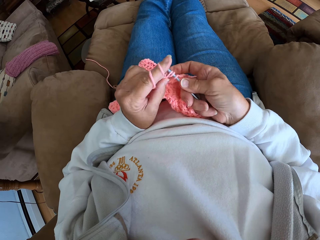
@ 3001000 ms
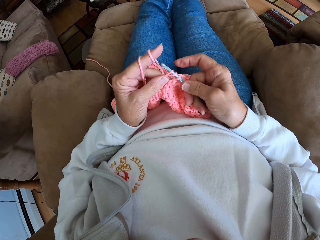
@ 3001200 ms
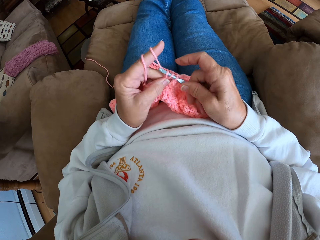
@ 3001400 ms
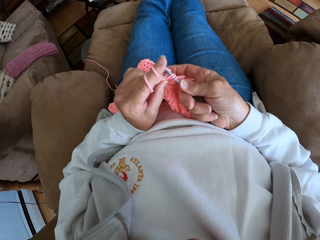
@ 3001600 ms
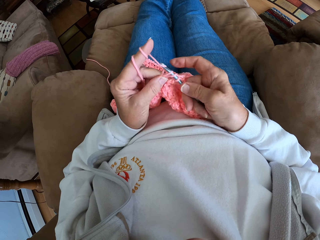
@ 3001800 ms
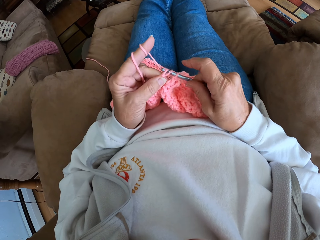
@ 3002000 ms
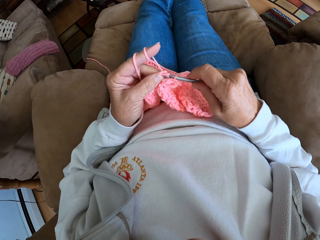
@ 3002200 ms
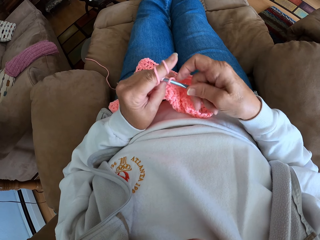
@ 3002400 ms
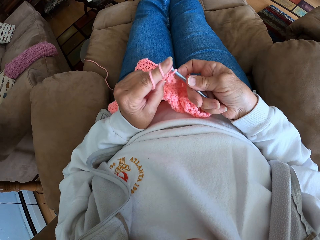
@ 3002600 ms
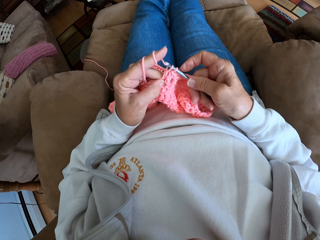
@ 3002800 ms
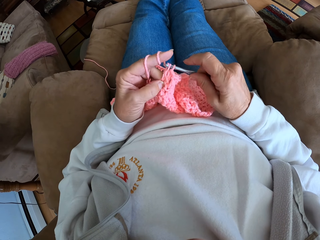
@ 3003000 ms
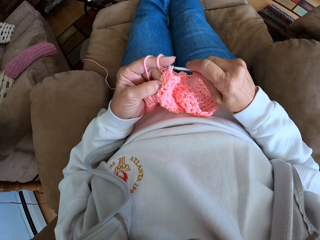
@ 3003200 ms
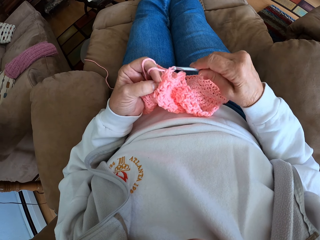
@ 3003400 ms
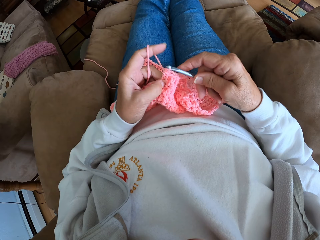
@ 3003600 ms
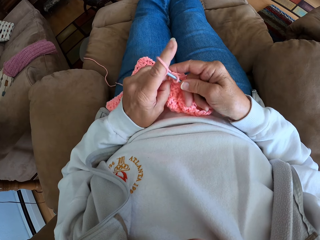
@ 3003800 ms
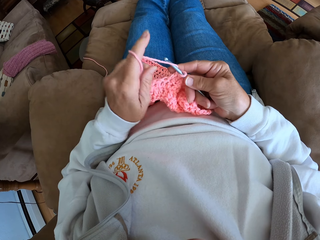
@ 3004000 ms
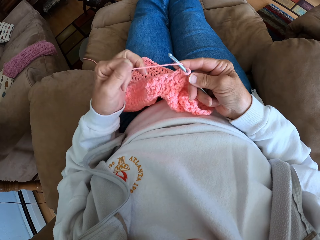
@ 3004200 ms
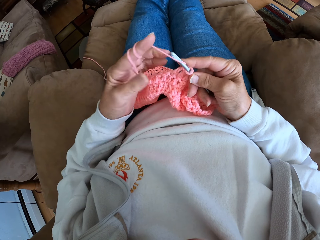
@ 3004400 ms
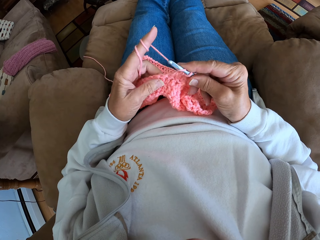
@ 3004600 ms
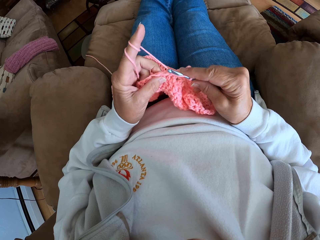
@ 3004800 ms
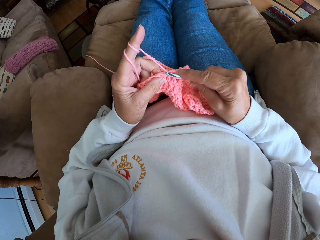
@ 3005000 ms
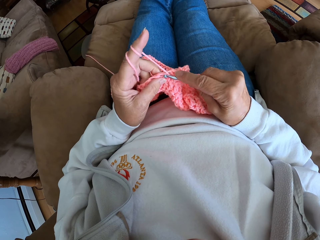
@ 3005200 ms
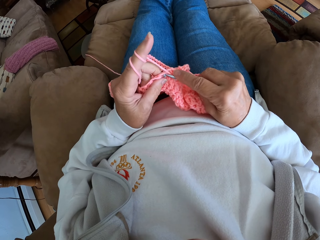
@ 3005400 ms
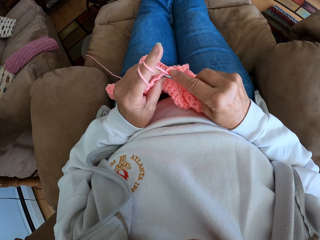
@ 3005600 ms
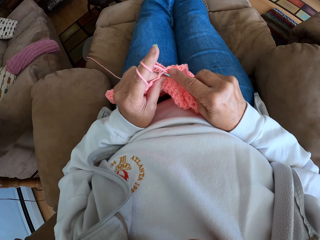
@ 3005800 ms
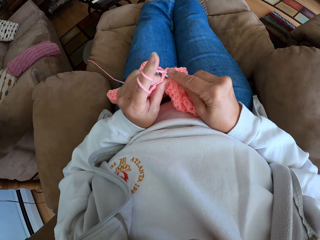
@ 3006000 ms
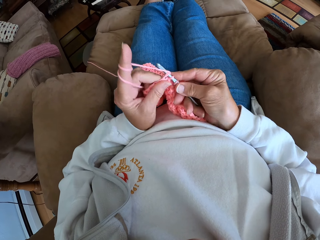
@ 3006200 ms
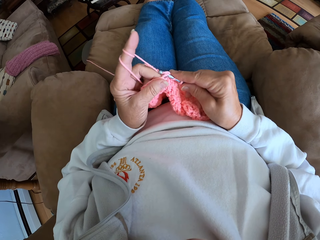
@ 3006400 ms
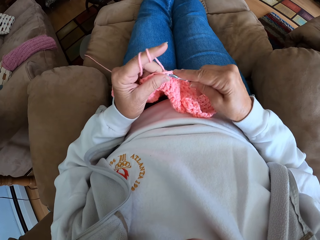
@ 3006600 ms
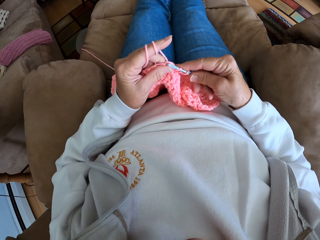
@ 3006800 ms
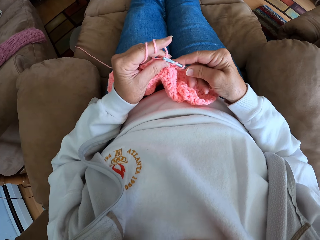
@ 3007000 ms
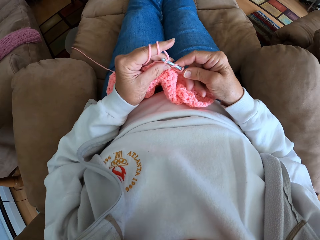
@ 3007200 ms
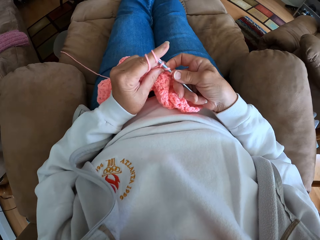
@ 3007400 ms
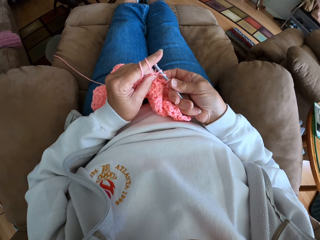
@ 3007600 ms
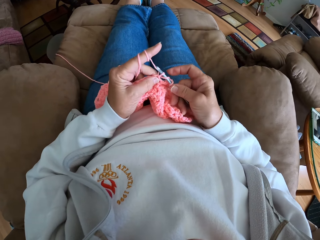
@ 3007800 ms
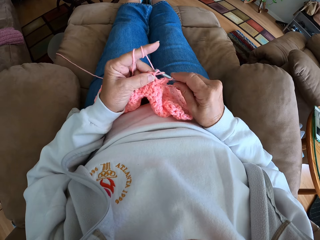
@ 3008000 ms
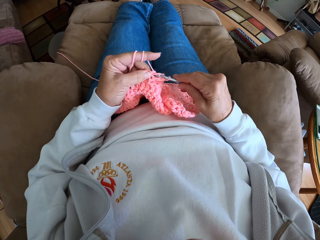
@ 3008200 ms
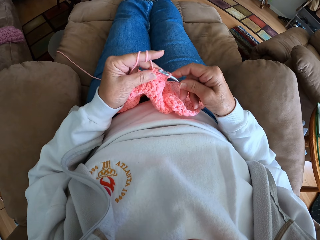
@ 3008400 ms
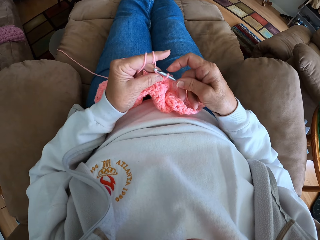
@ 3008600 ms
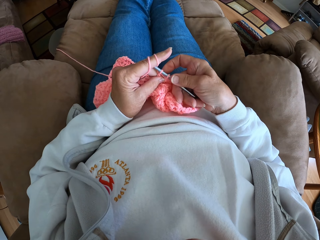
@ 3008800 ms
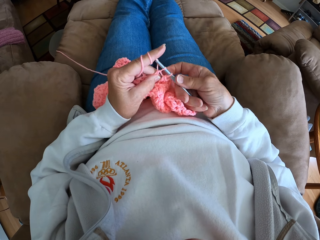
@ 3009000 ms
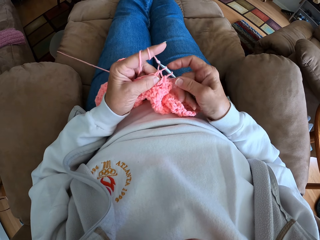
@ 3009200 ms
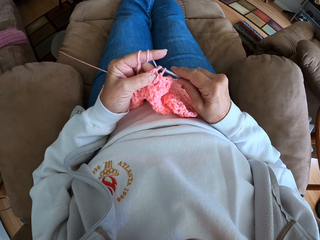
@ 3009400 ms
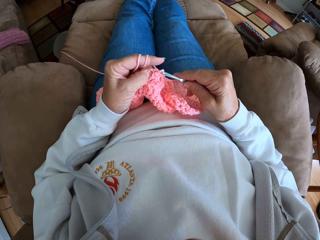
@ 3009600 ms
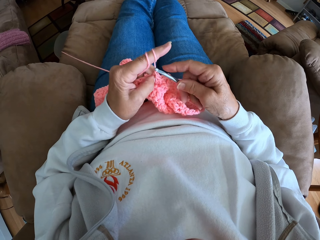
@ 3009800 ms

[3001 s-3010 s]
The camera wearer twists the yarn around her left hand again. She continues crocheting with the yarn.

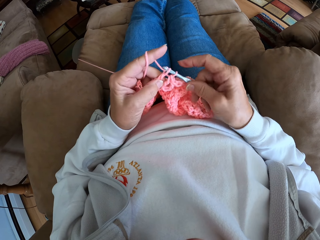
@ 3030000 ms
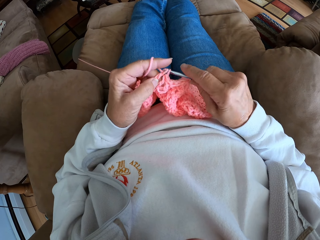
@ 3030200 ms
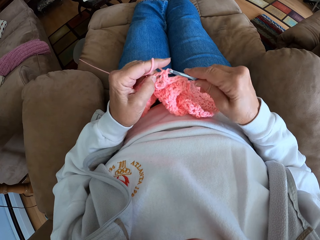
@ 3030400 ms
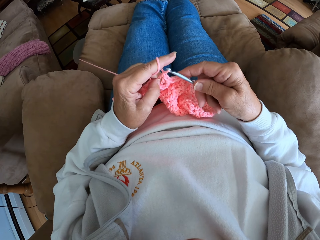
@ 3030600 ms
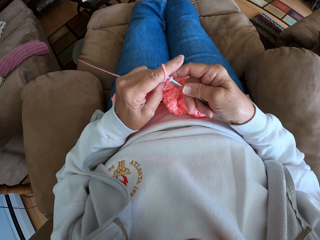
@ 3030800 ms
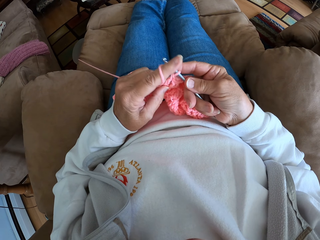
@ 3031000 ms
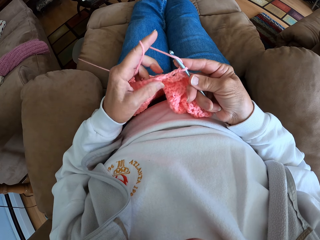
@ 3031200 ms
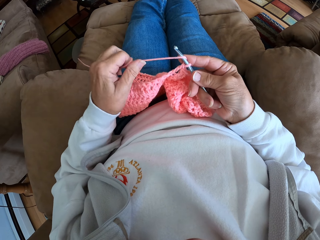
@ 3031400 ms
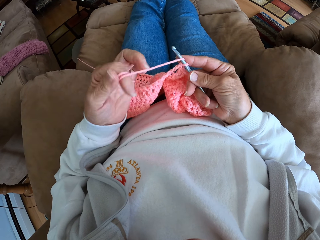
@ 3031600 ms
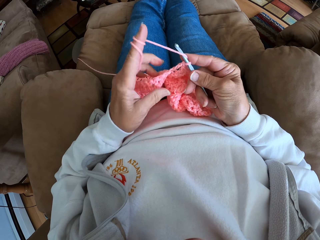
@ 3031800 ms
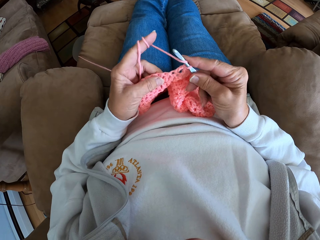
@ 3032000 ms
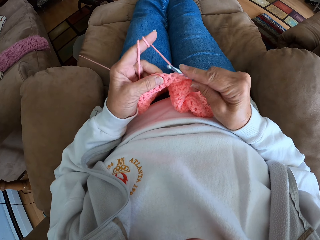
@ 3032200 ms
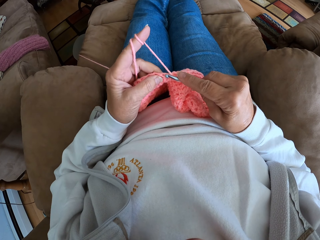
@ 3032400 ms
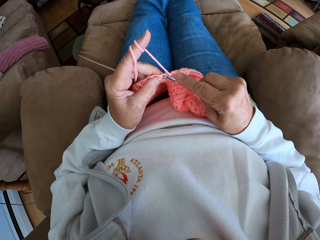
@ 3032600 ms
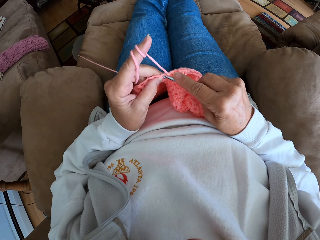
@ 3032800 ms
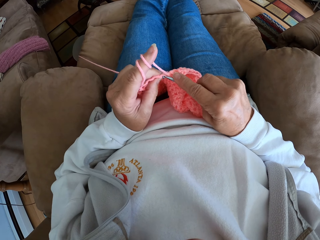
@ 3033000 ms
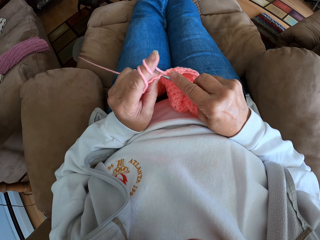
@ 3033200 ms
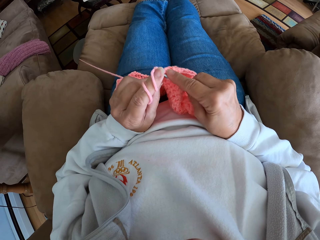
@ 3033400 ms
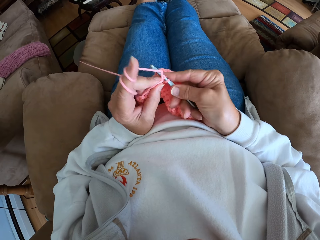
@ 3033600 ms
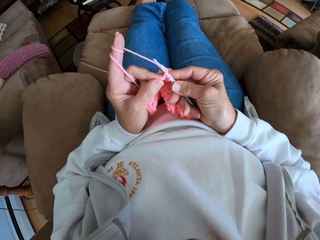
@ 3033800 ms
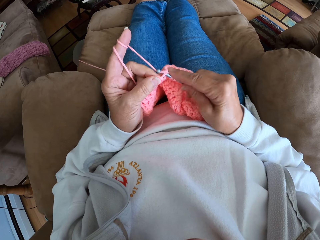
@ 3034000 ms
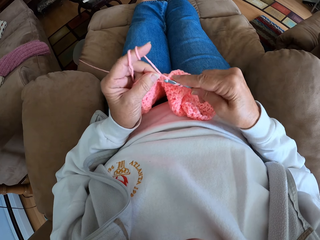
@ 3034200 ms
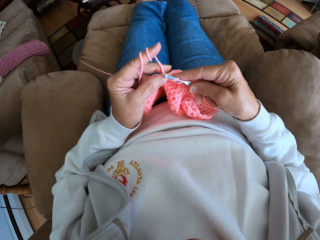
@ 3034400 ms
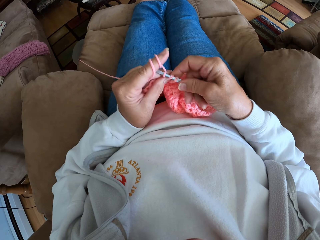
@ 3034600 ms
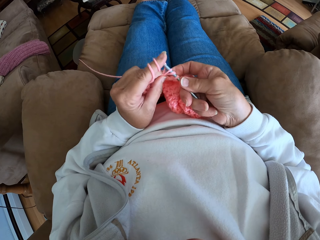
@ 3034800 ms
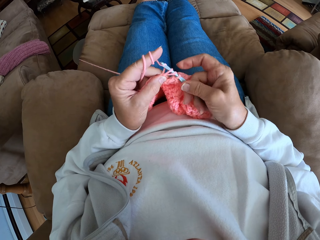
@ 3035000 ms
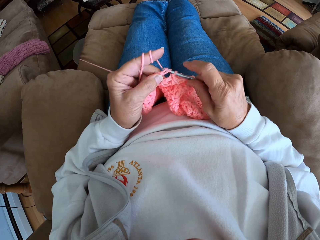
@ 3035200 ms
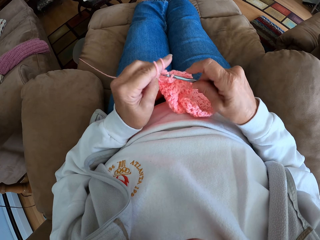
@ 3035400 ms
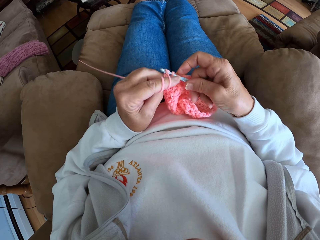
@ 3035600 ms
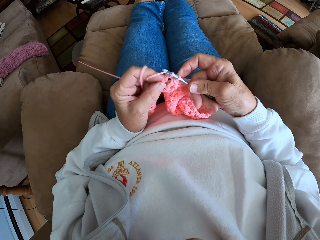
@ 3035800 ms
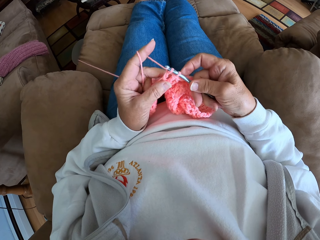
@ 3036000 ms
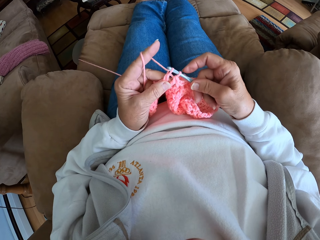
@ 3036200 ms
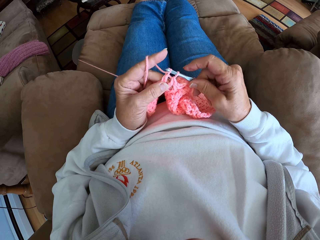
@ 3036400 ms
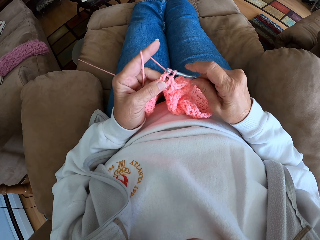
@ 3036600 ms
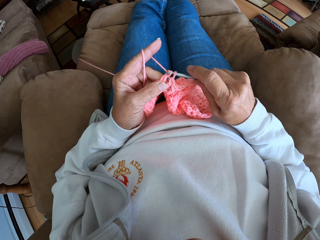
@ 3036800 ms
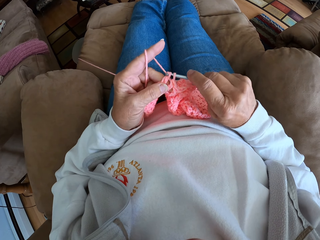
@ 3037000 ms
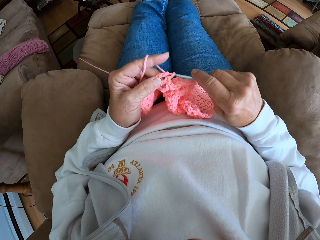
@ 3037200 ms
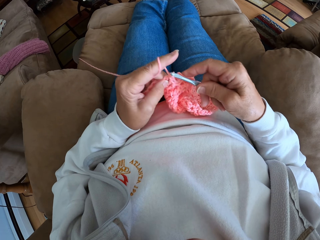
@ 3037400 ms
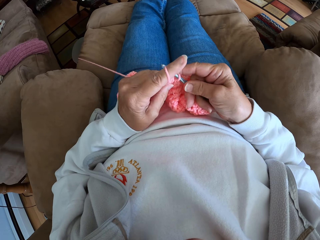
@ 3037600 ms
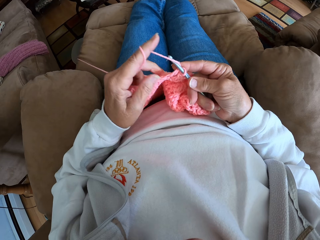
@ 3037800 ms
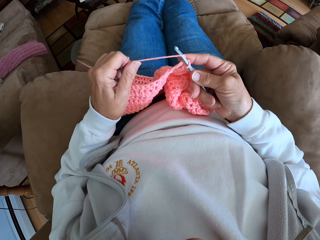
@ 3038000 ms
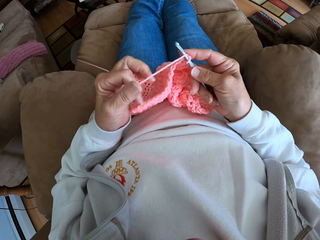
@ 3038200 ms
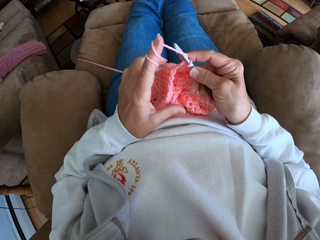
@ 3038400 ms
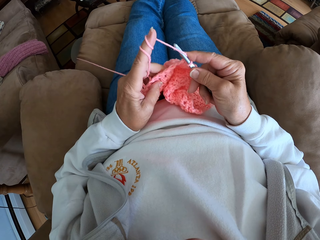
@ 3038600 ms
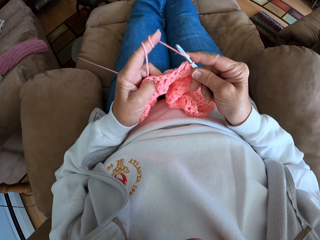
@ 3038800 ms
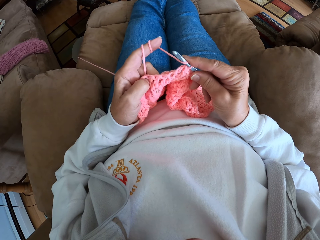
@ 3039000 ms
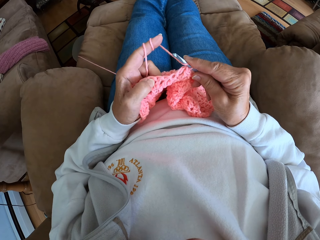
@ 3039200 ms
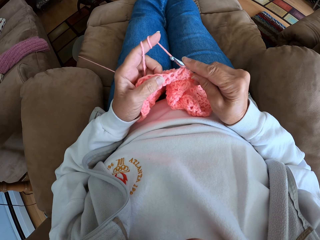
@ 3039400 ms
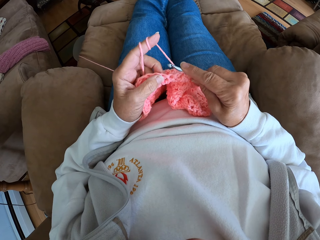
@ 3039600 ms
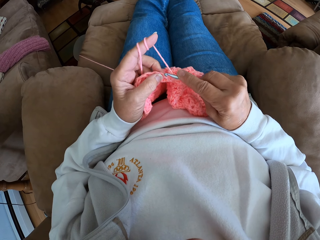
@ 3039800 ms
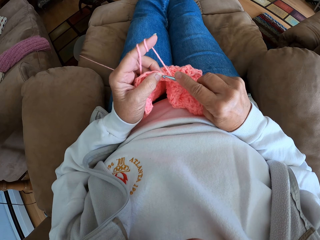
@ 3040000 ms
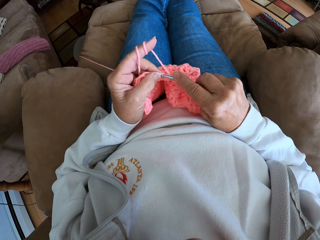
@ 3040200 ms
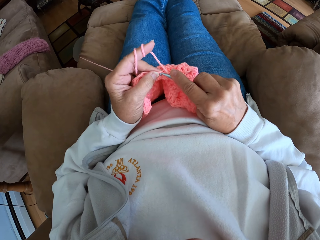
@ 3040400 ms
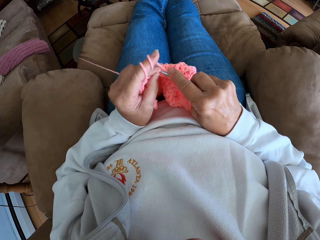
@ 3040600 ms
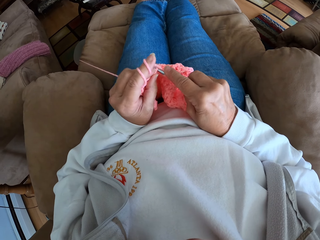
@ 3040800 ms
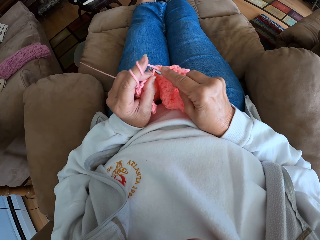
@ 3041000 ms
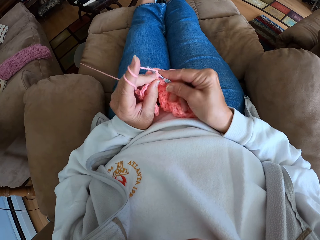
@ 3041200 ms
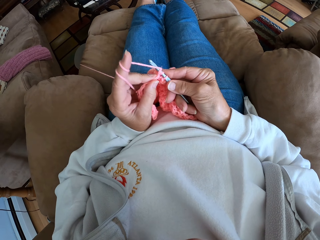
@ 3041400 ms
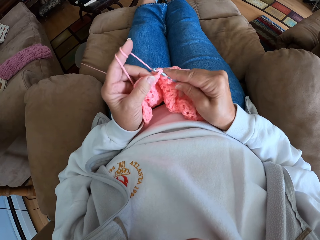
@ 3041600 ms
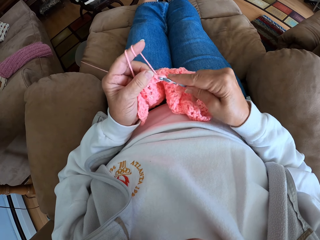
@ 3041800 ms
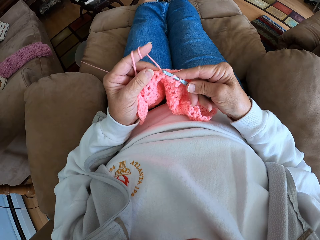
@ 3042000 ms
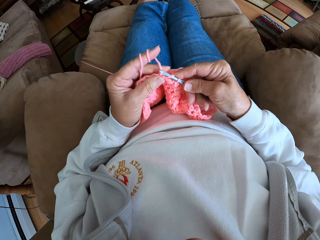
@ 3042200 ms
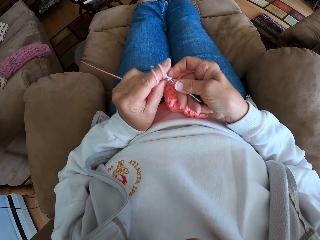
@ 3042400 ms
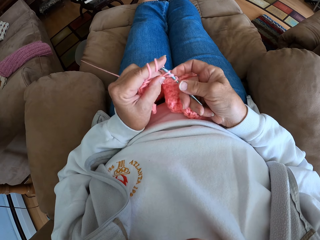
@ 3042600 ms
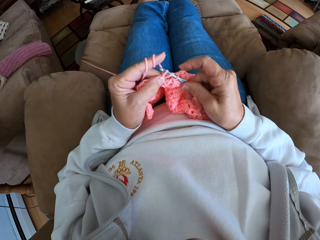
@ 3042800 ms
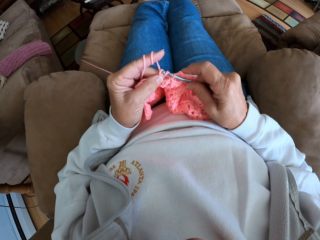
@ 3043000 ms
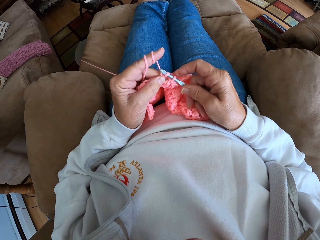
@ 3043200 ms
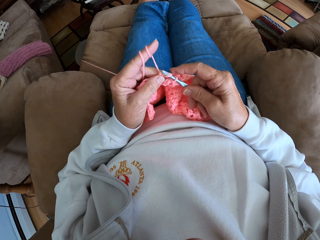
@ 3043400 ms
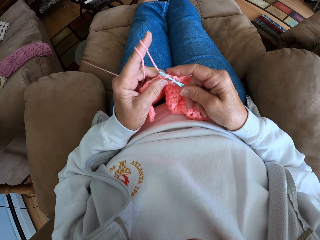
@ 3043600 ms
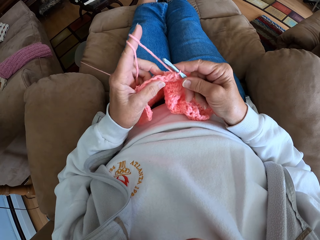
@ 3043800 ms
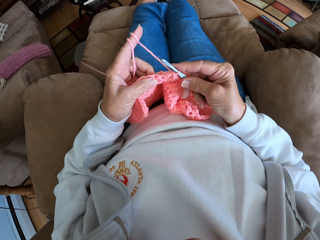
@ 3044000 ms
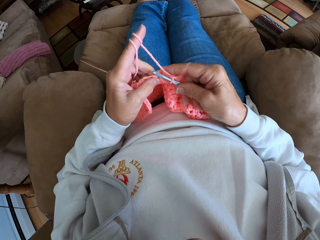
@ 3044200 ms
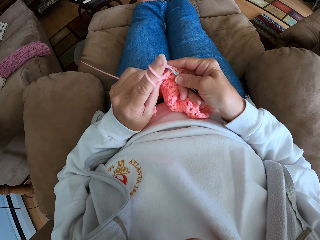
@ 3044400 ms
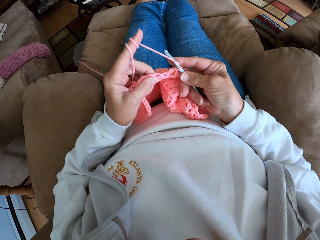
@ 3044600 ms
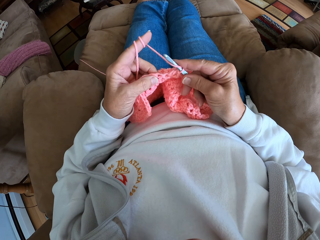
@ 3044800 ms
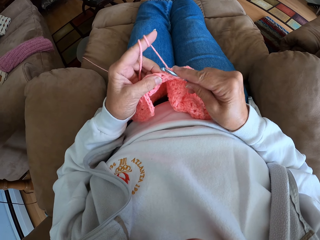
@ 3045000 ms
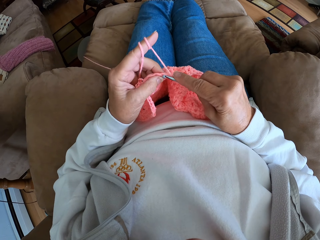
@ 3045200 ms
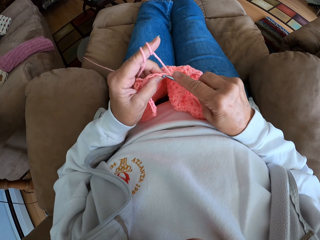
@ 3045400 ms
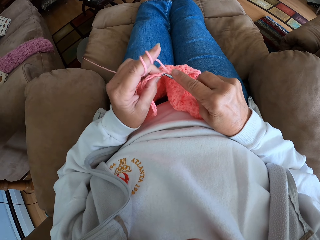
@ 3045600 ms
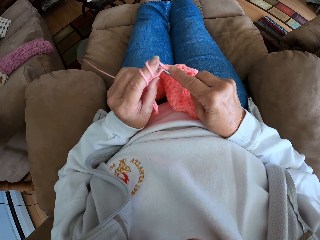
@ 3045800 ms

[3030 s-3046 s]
The camera wearer twists the yarn around her left hand again. She continues crocheting with the yarn. She twists the yarn around her left hand again. She continues crocheting with the yarn.
